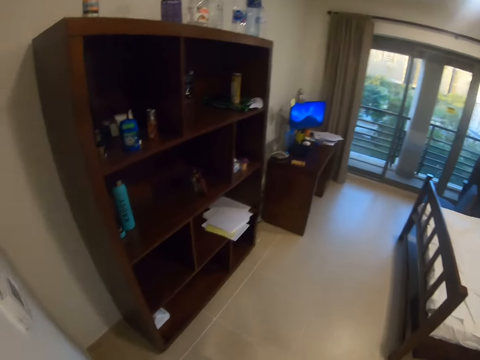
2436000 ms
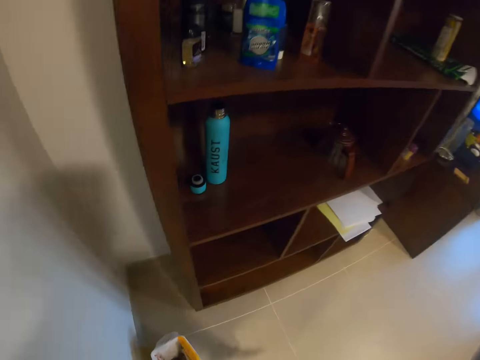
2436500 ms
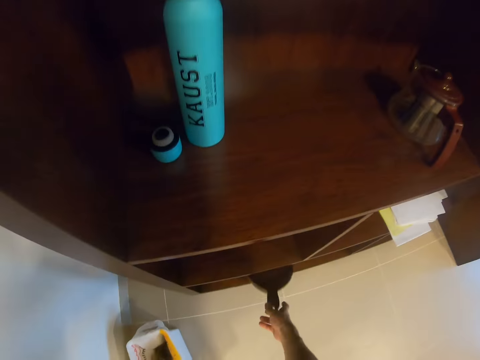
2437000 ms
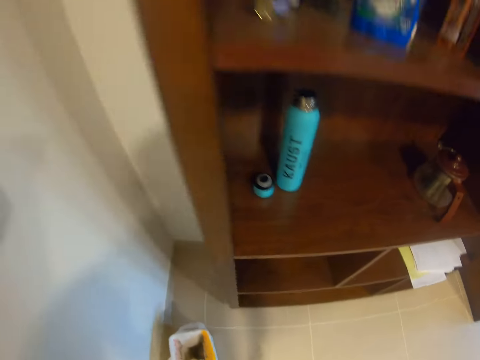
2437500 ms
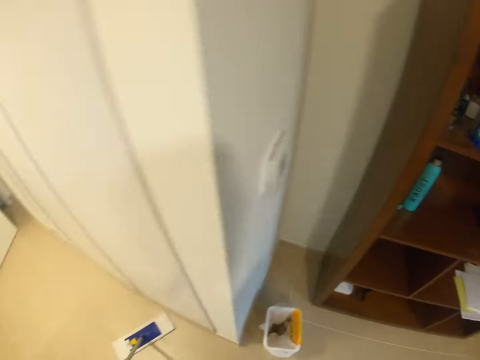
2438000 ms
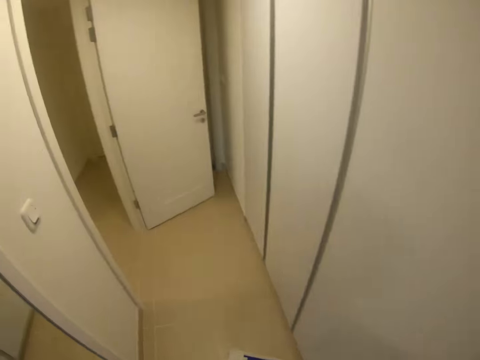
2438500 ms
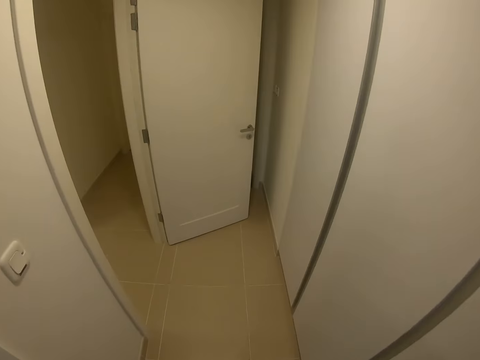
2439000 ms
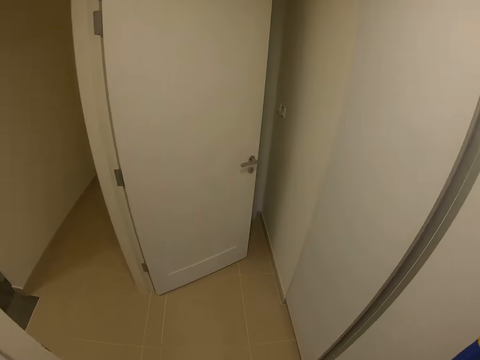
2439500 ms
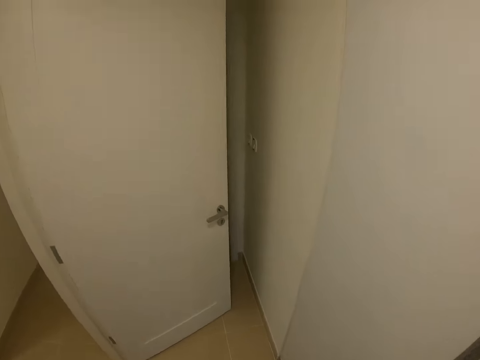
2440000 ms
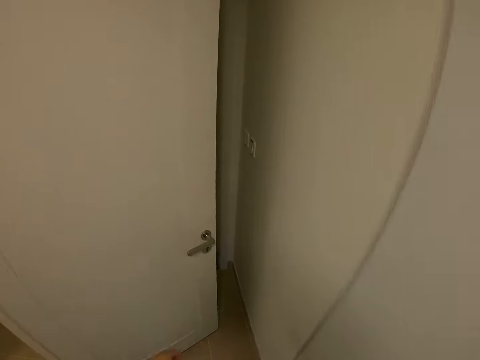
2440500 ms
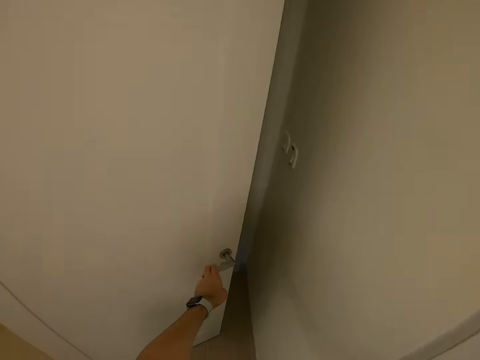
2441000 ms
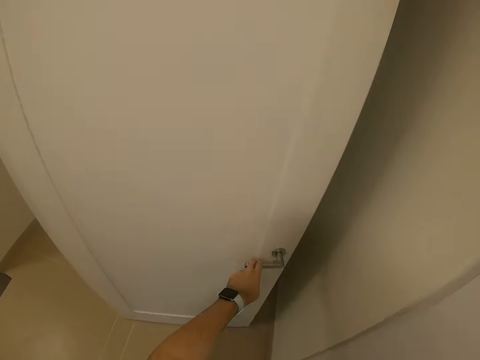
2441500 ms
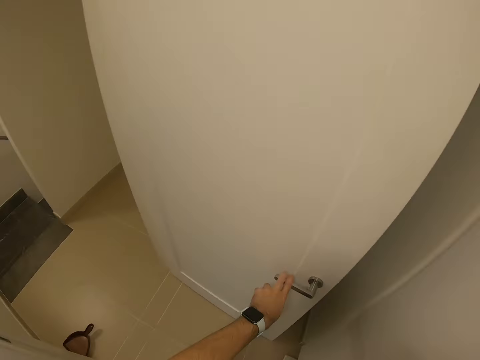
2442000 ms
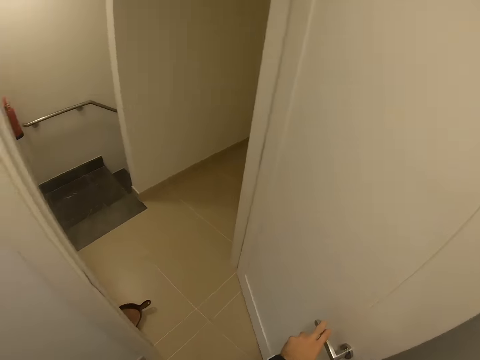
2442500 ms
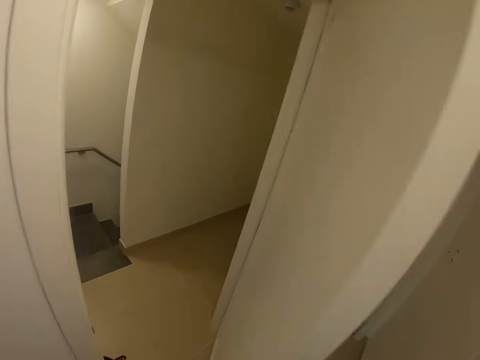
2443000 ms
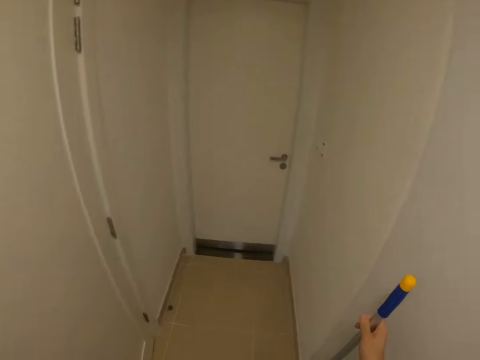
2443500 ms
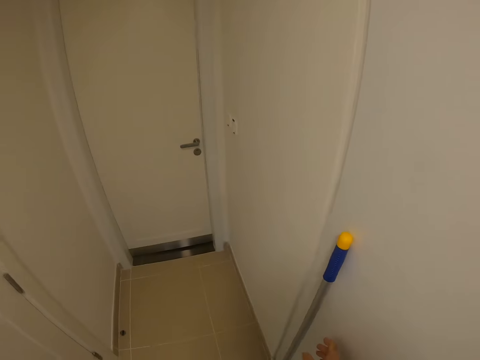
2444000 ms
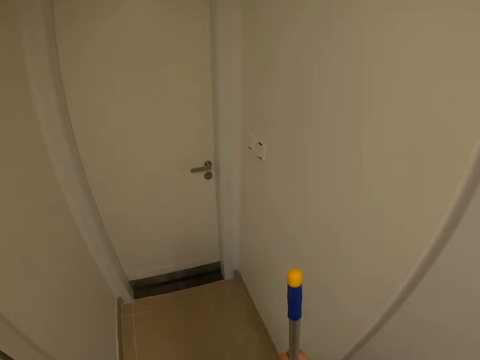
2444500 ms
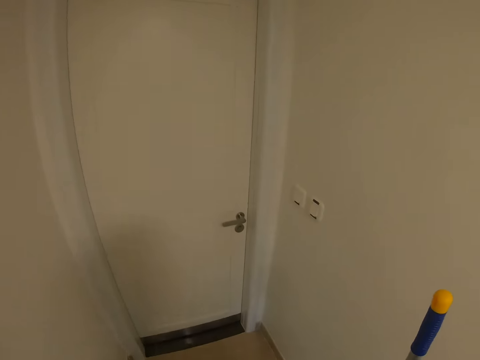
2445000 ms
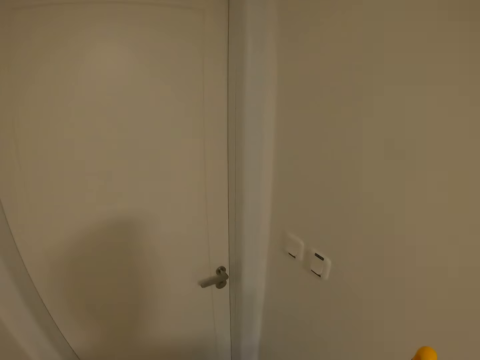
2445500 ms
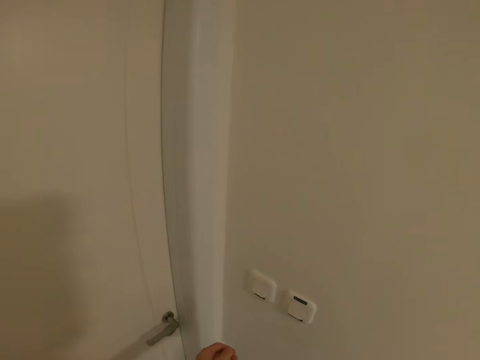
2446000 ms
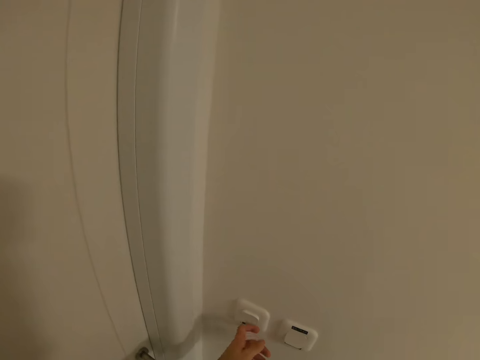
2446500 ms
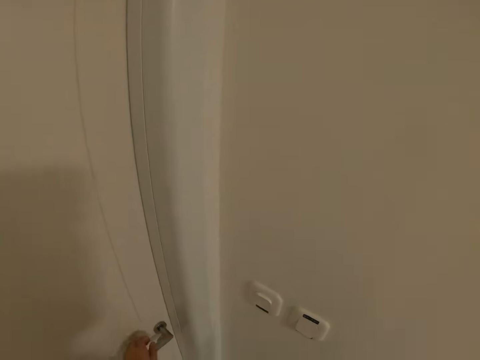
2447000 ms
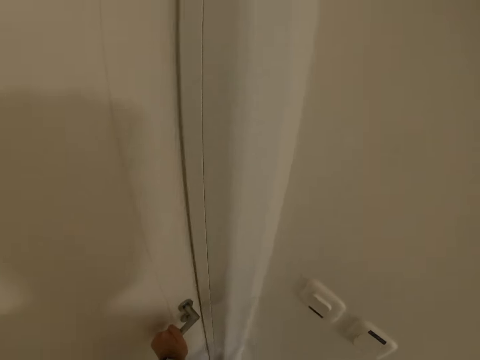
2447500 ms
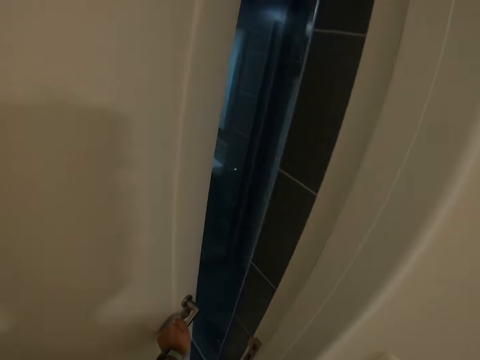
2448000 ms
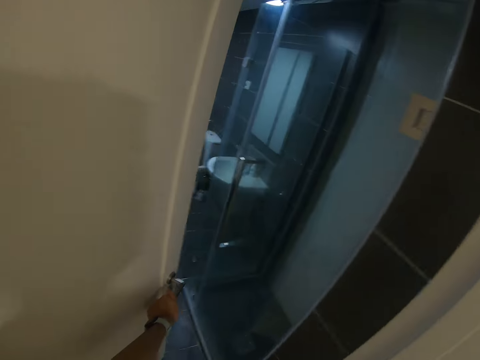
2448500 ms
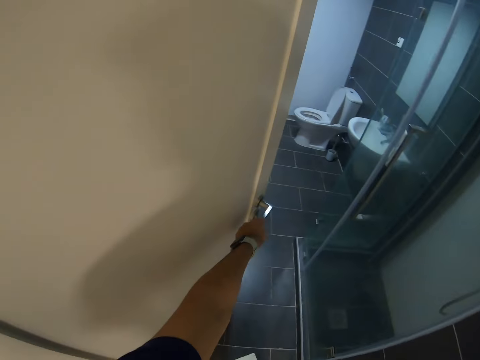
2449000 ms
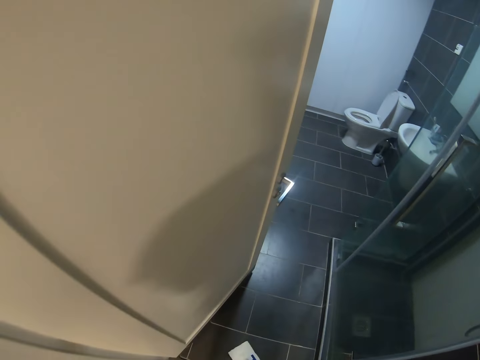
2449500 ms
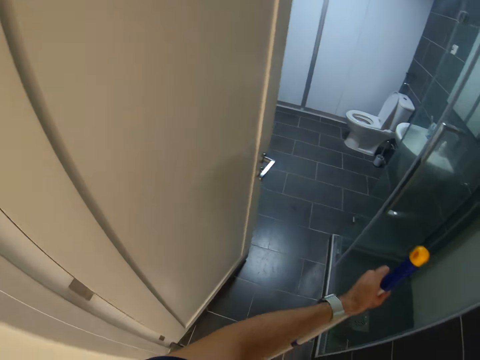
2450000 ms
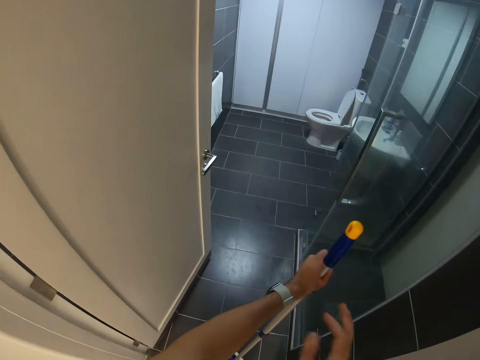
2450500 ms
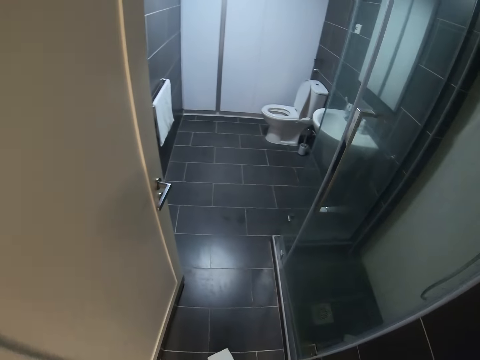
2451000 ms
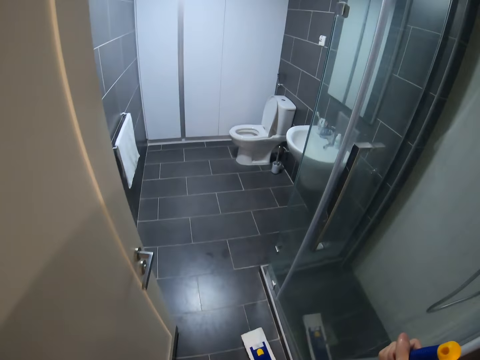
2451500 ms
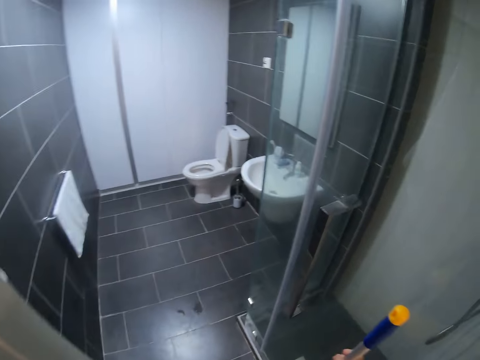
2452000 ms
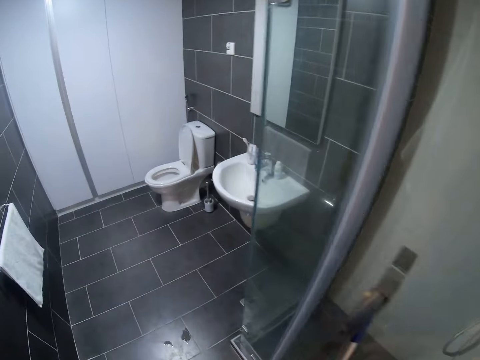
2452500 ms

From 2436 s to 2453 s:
The camera wearer throws the dustpan in a cabinet. They place the dustpan in the cupboard. They walk in the house. They walk out of the bedroom. They close a door. They walk in a house. They pick the broom. They press the switch. They open the door. They open the door again. They enter the room. They scratch the hand. They enter the washroom.

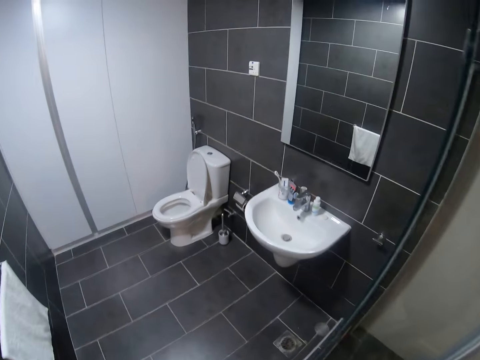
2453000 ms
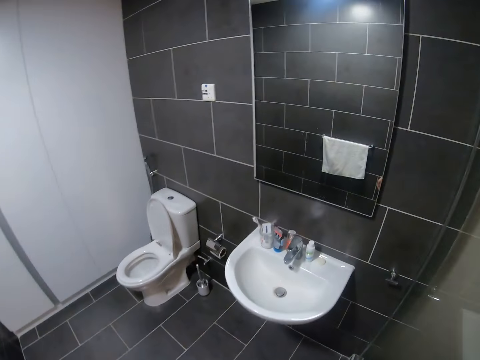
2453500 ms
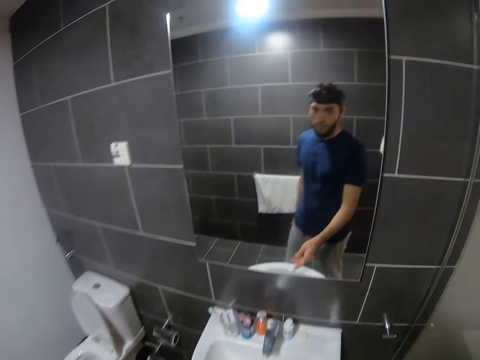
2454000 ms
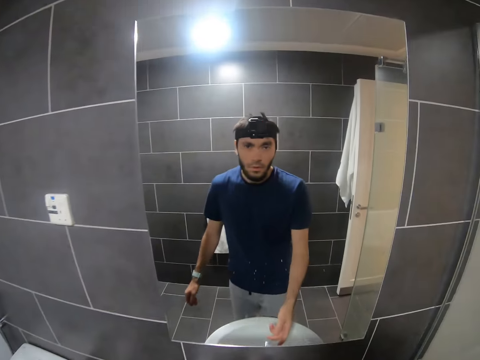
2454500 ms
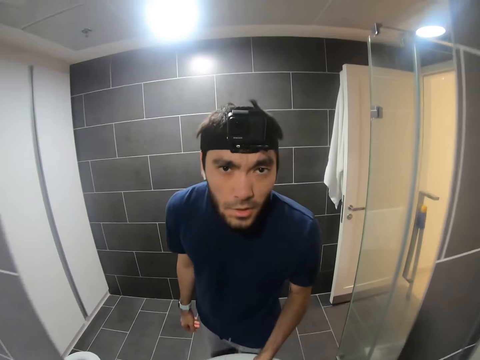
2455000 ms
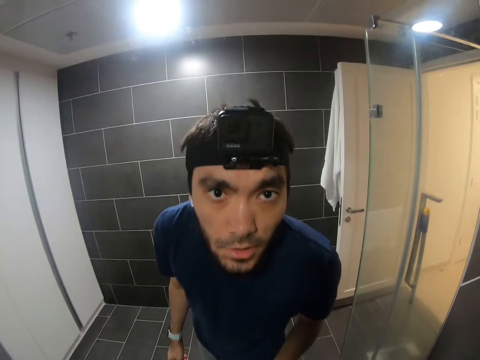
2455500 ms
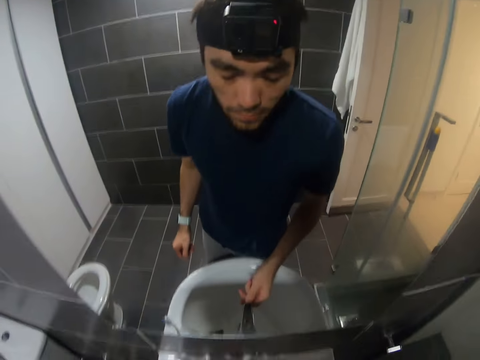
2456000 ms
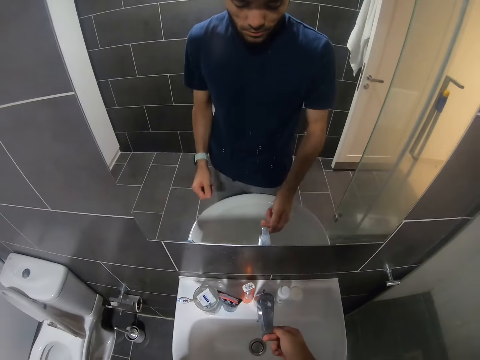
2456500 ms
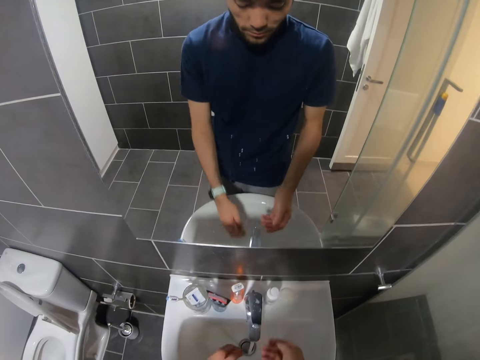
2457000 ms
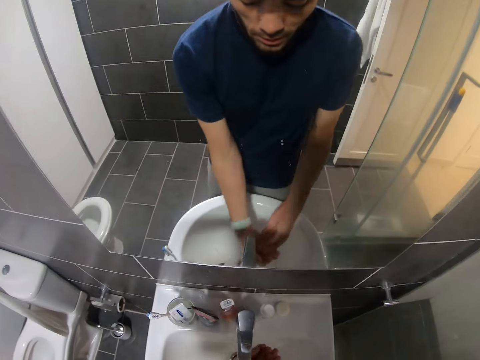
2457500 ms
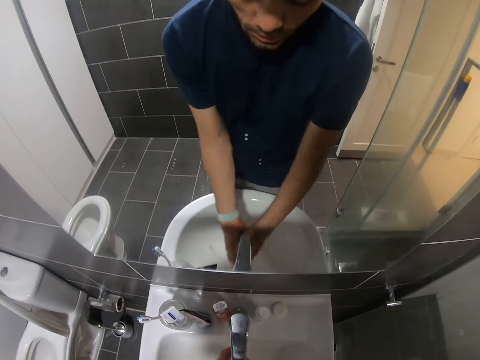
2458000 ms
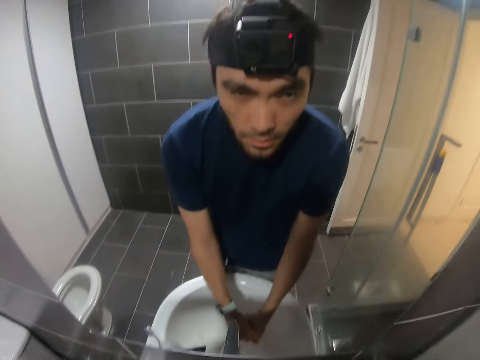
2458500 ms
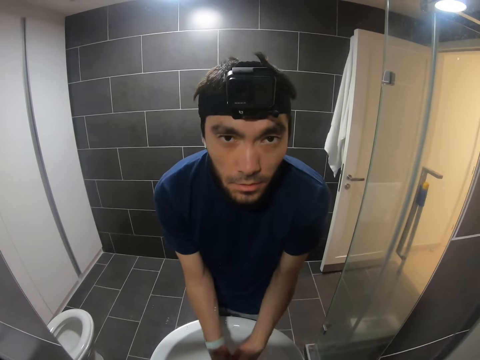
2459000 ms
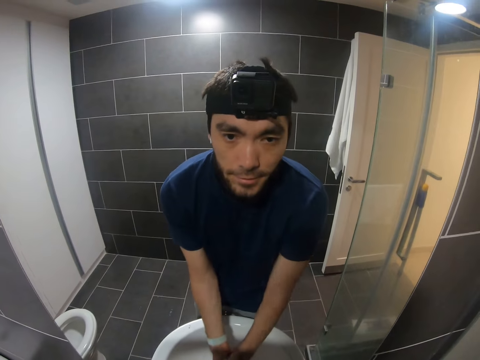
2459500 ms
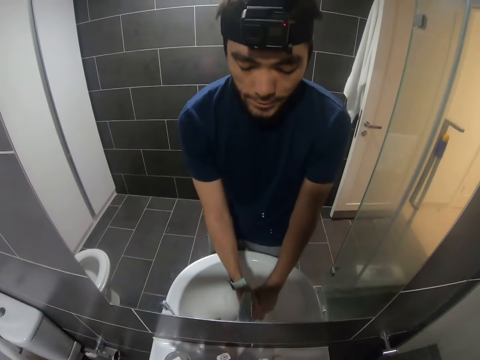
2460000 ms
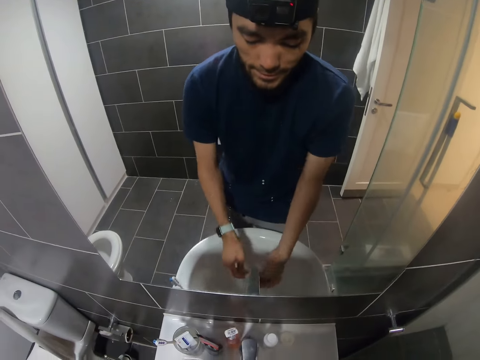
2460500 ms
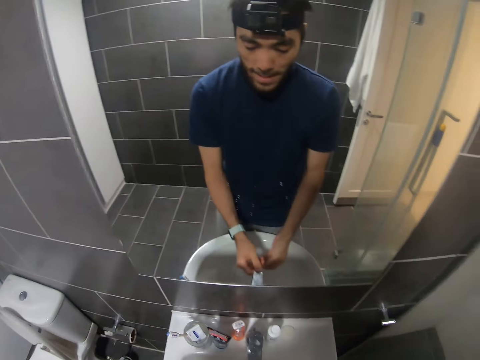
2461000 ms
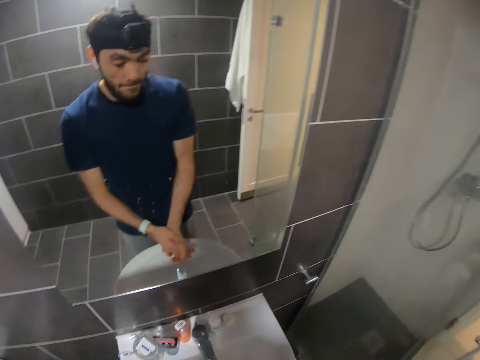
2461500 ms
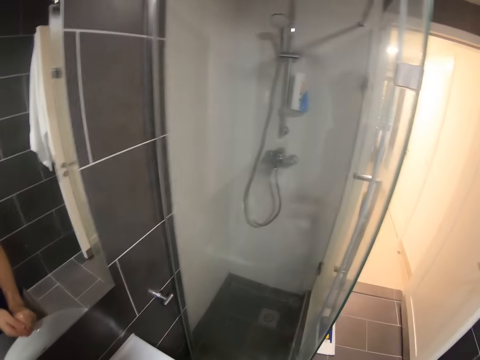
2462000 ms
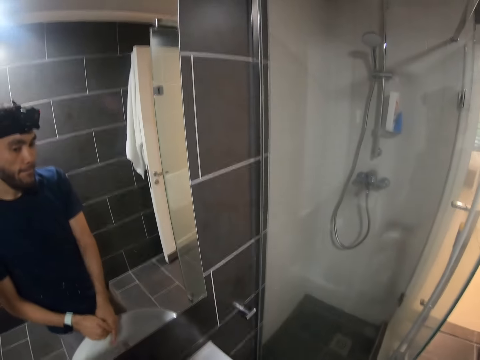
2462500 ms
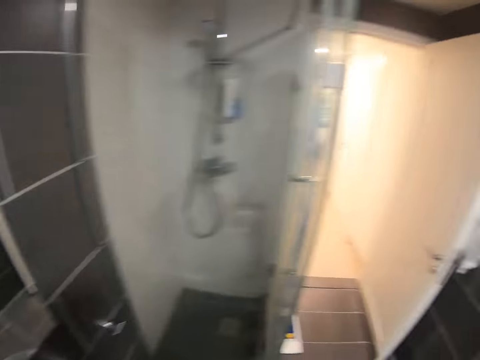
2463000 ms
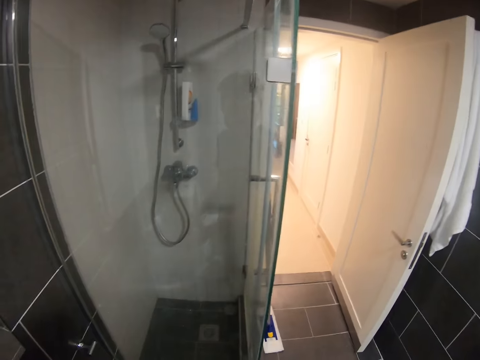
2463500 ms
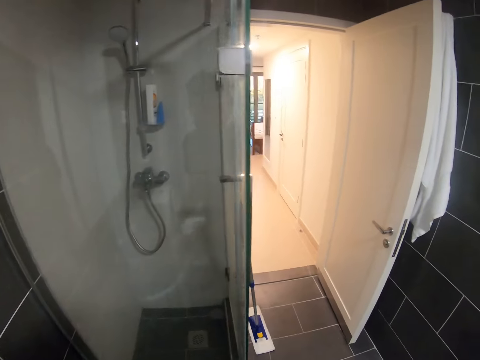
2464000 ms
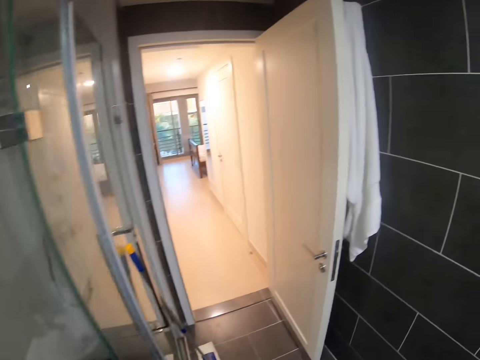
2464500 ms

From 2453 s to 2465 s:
The camera wearer walks around. He sees himself in the mirror. He cleans his hands. He turns in the room.
